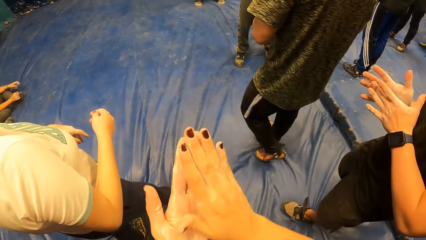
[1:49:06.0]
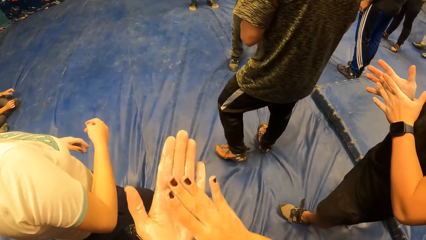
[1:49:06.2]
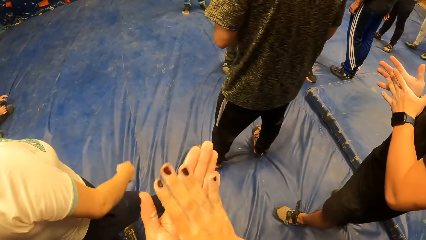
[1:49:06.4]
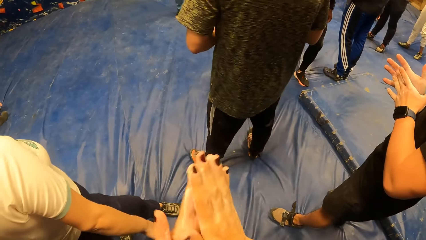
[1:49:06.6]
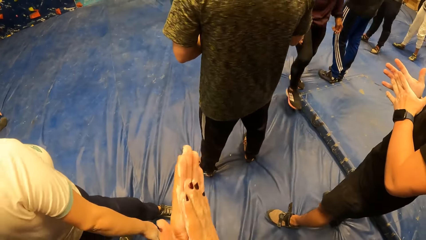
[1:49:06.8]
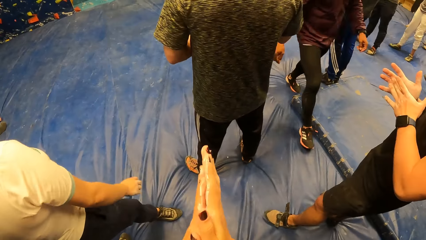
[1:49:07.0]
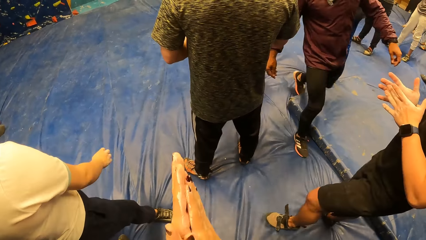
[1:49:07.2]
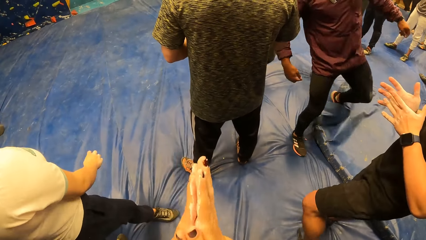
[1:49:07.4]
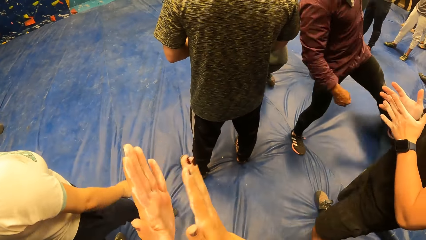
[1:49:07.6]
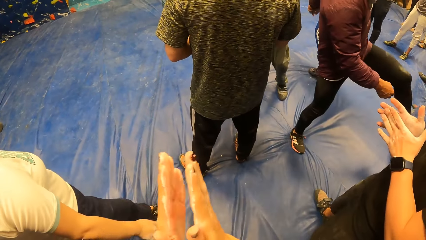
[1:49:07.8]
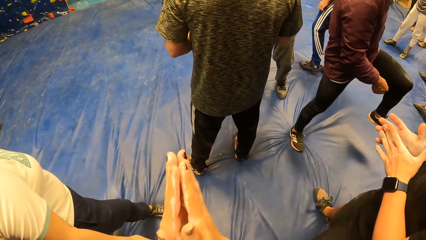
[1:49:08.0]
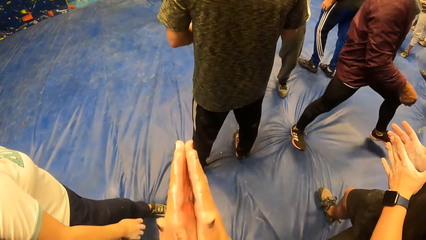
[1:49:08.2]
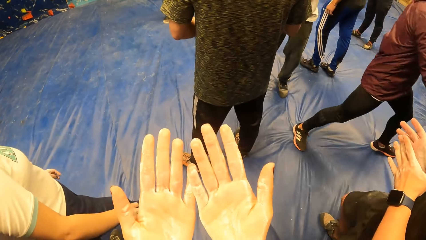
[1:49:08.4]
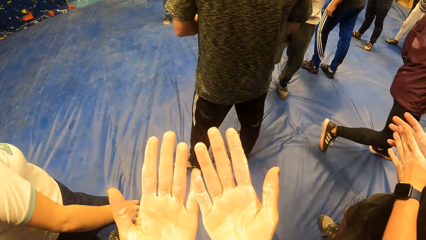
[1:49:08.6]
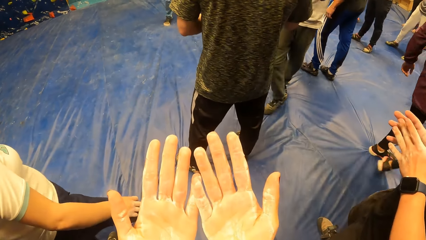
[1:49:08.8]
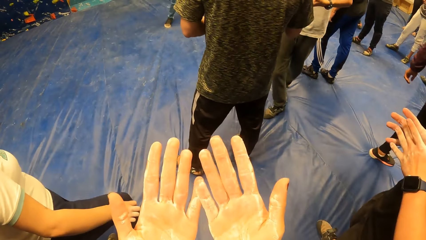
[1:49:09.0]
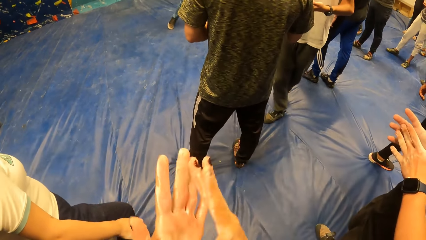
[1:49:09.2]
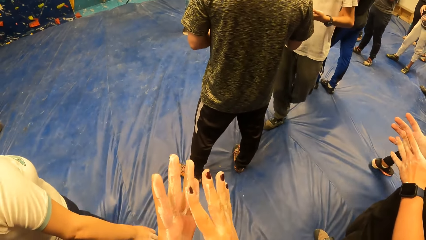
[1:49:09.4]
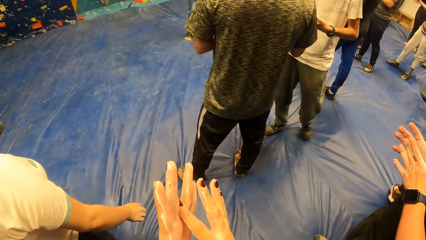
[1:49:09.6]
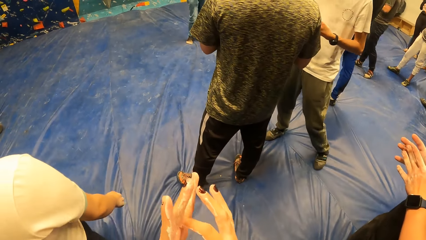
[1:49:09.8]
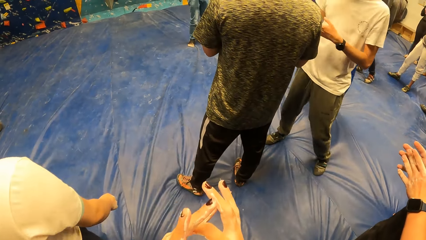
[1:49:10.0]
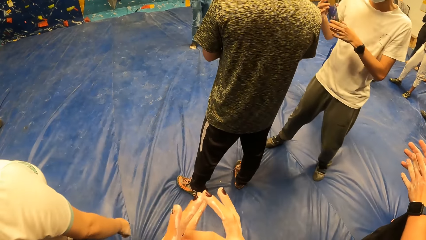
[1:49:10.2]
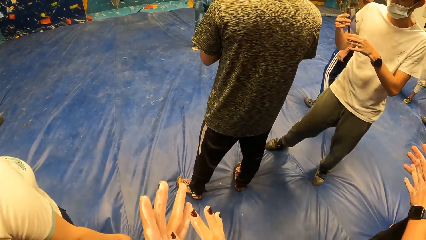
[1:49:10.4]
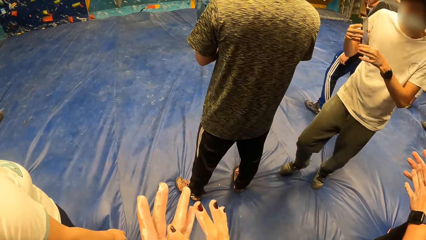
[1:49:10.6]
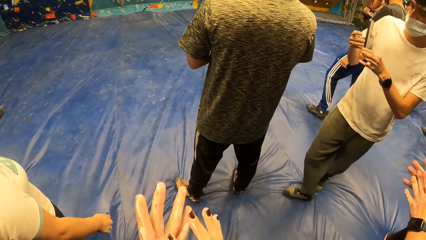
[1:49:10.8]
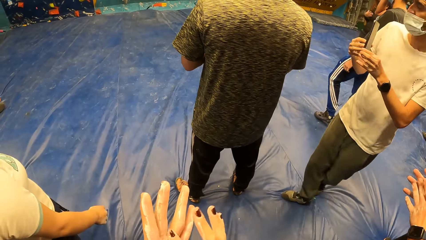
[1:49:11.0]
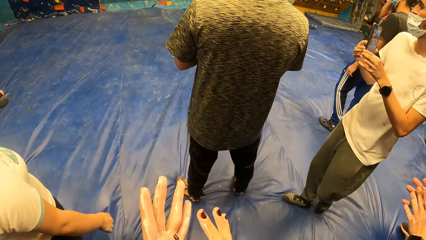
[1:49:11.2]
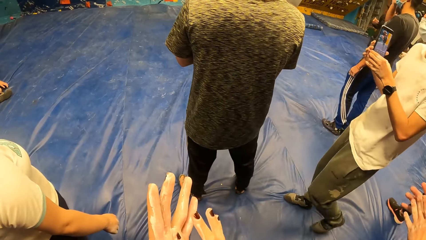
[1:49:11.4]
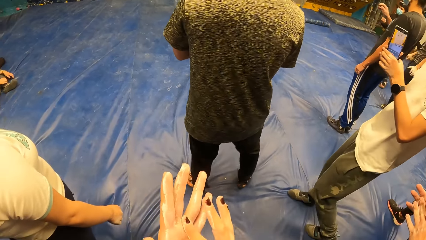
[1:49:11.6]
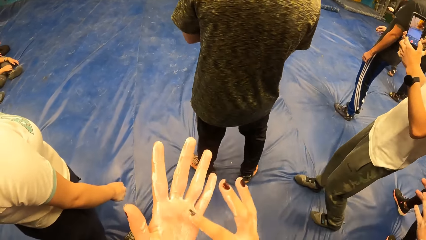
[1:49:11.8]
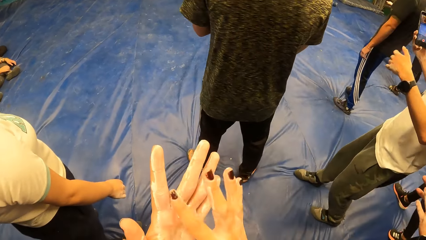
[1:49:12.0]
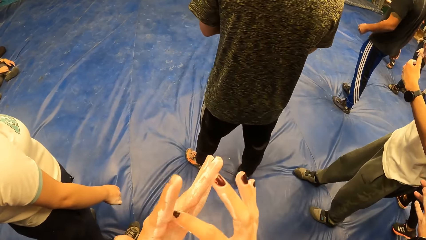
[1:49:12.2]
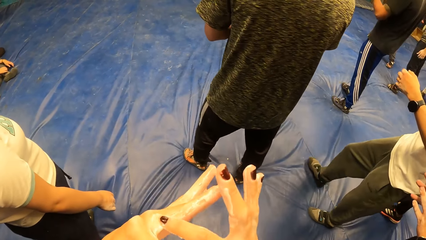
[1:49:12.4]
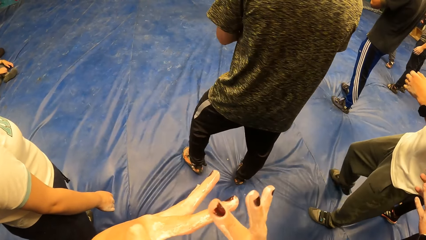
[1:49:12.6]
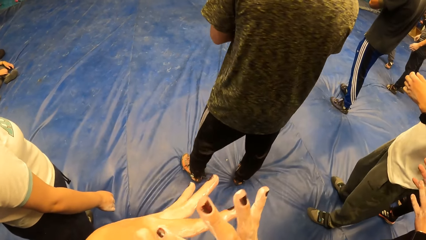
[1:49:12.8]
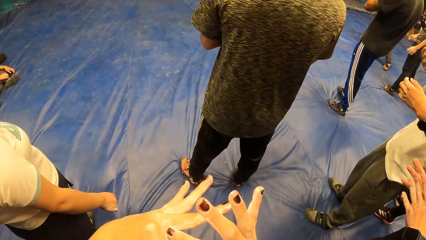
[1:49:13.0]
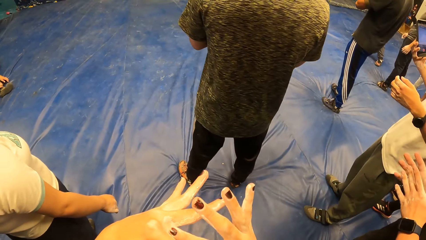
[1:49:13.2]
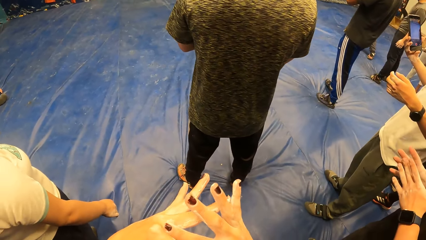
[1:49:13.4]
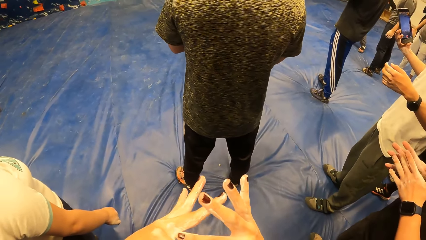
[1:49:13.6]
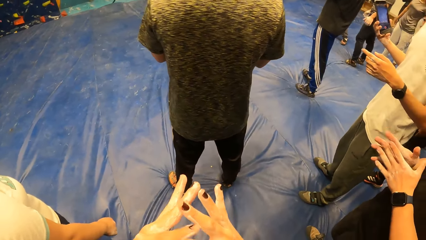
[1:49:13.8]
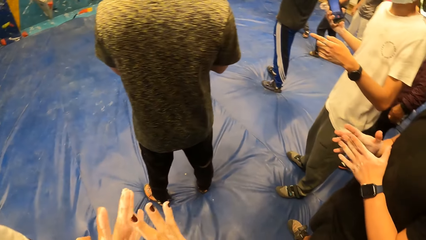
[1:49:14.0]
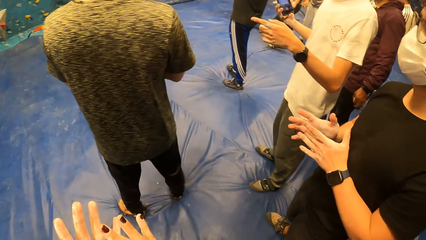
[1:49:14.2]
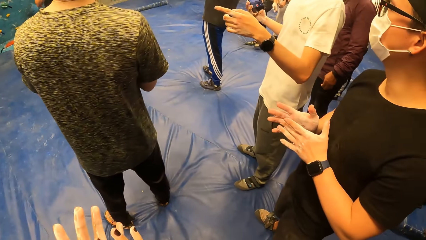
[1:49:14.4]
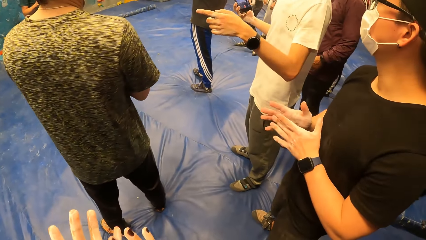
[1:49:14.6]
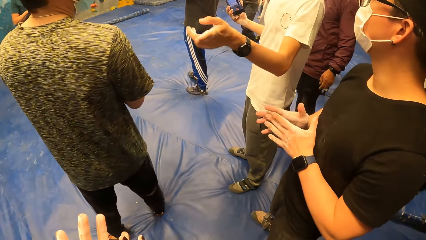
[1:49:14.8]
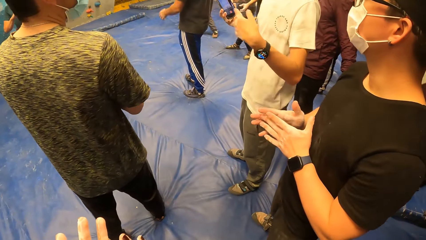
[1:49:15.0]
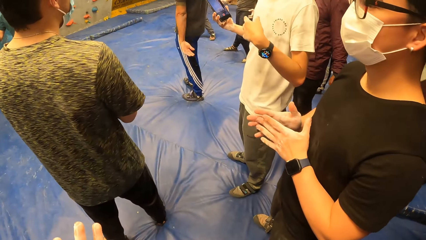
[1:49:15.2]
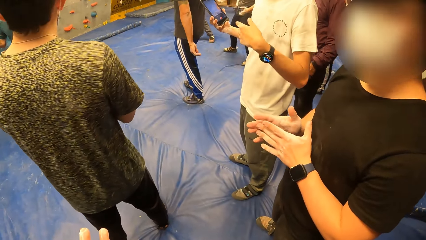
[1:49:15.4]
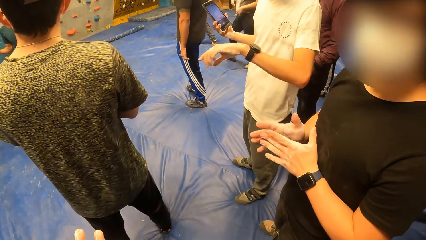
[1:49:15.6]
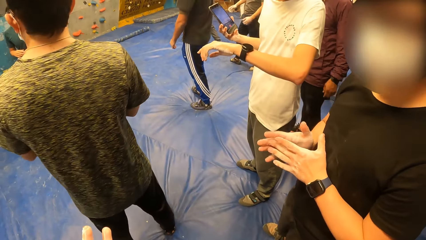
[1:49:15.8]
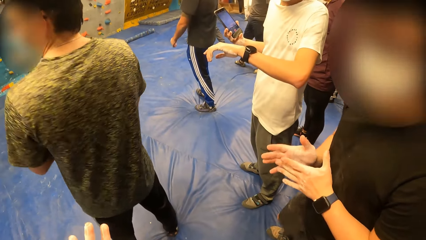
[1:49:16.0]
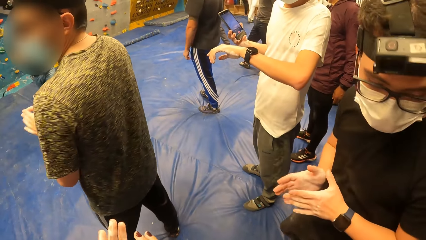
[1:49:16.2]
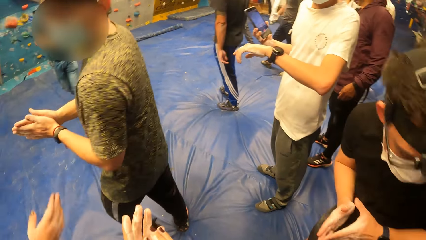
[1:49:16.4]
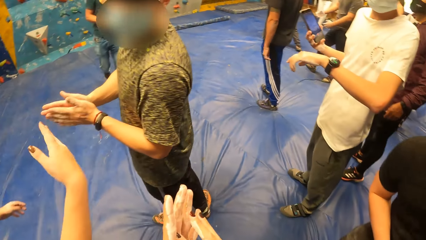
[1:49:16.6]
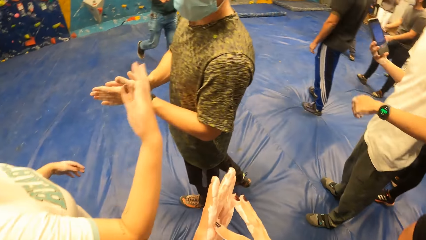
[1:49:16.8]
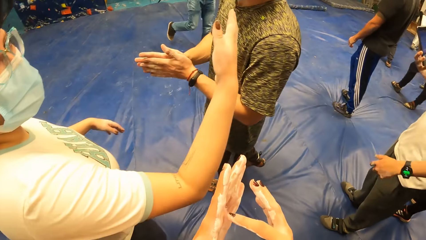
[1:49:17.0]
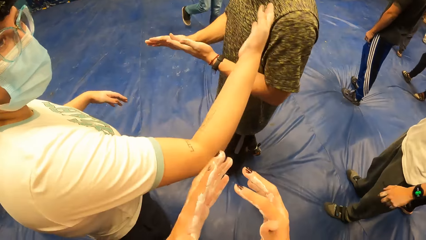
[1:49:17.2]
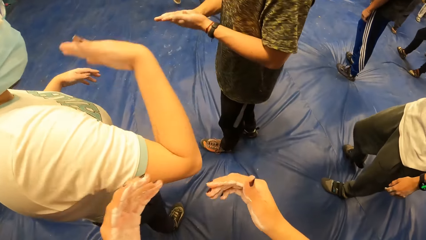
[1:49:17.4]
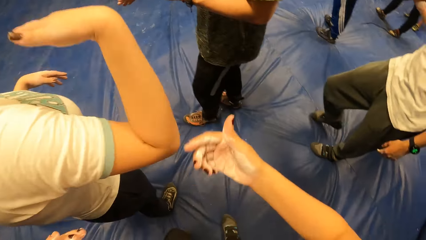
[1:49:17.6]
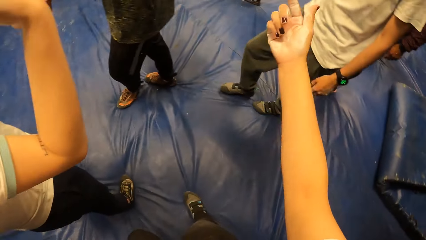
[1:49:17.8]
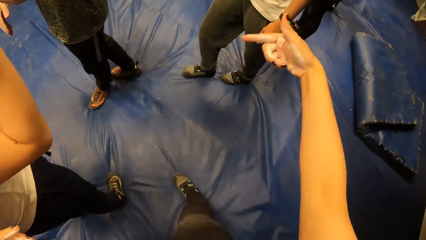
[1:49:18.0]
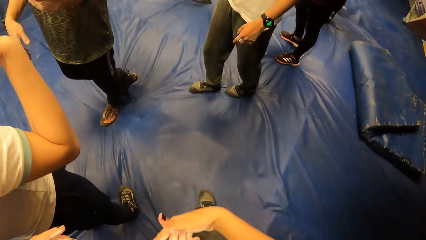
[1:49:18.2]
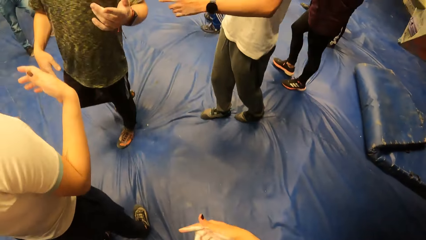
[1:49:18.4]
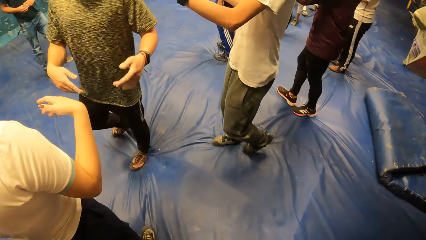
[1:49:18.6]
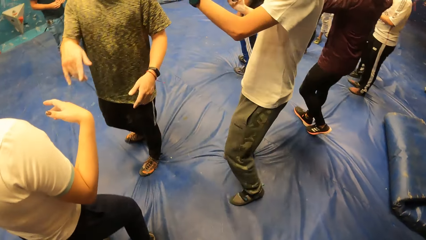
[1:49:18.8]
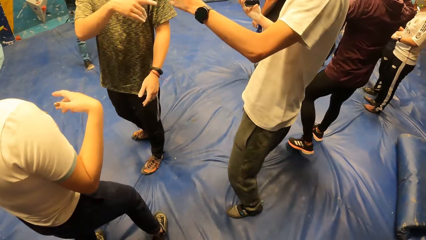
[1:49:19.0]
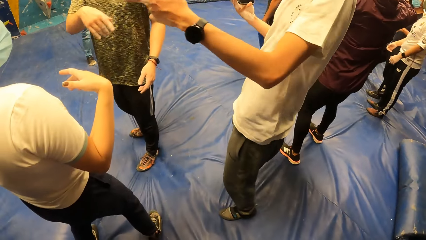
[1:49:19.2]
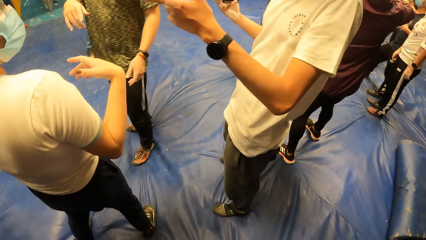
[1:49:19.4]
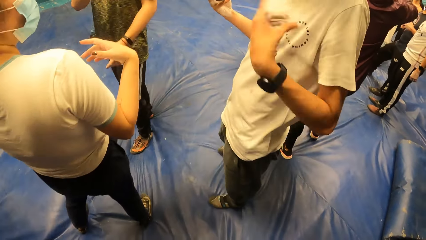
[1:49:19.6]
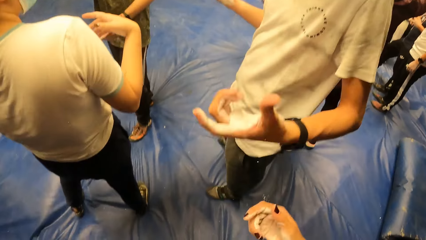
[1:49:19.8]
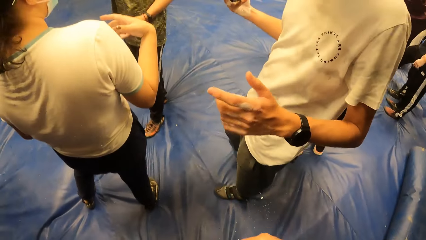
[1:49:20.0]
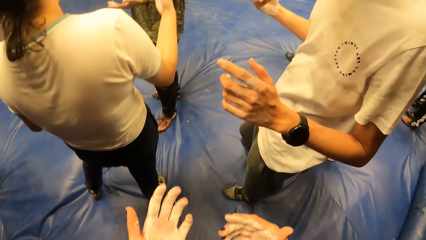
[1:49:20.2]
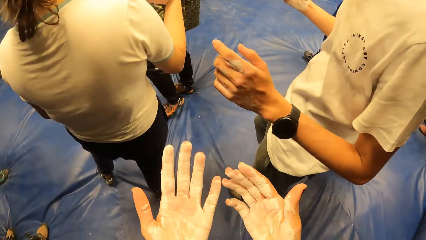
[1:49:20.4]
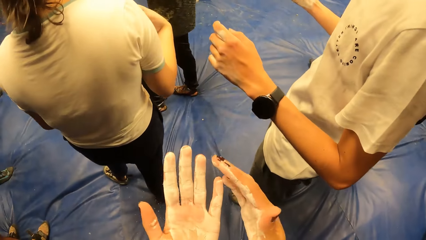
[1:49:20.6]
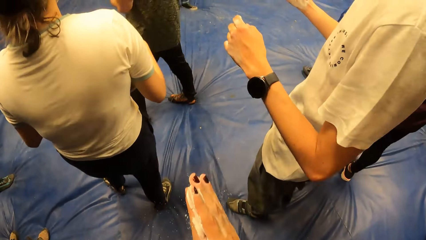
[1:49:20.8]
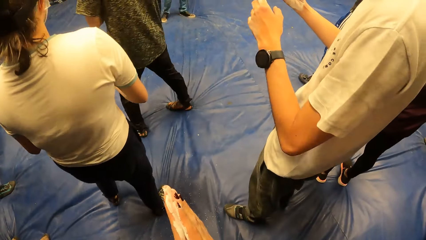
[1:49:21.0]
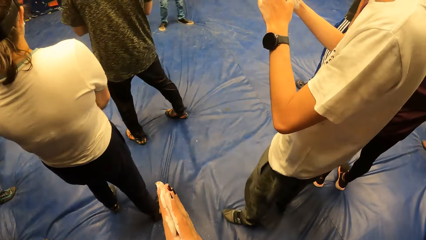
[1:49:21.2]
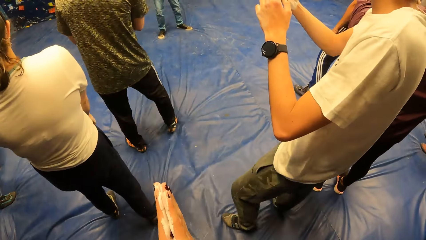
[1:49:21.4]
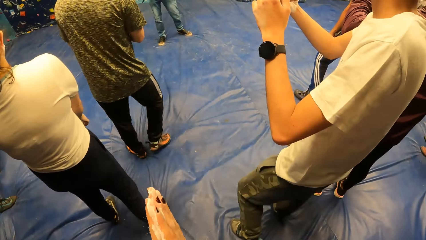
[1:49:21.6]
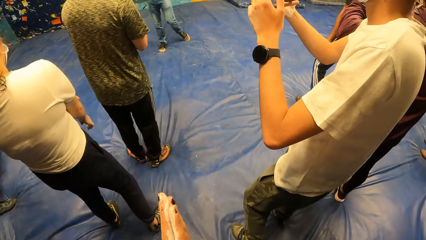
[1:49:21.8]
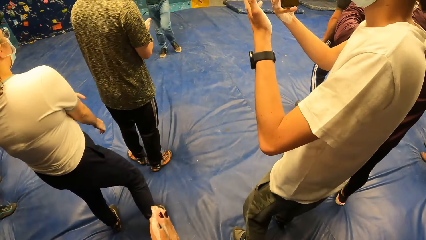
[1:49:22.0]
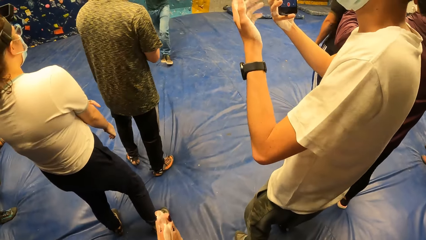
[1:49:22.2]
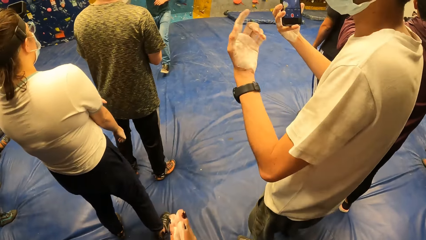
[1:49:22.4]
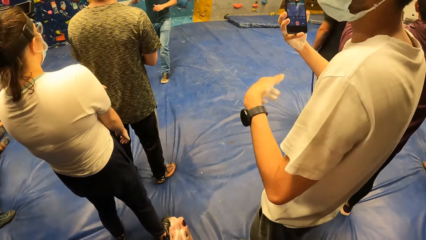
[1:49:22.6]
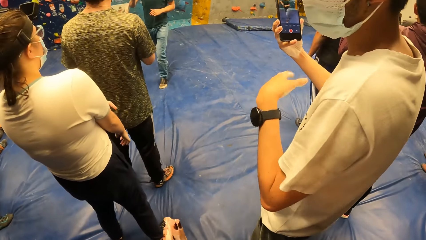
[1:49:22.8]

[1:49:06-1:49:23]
The camera wearer rubs her hands together. She stares at her hands. A man holds a phone with both hands. The camera wearer rubs her hands together. The man points his left index finger at another man. The camera wearer looks around the boulder gym. The woman interacts with the other man and the first man. The camera wearer stares at her hands. She interacts with the woman, the first man, and the other man. She rubs her hands together.
